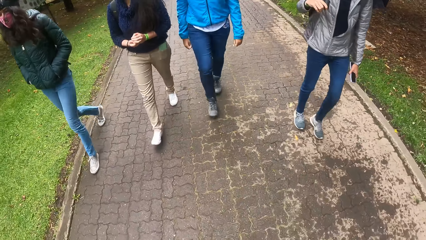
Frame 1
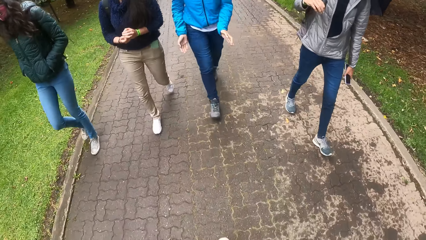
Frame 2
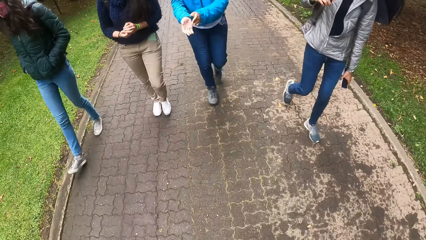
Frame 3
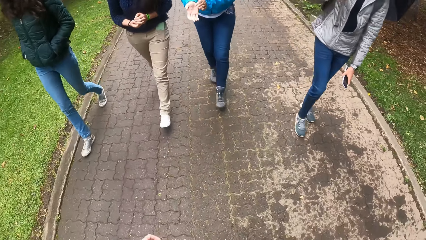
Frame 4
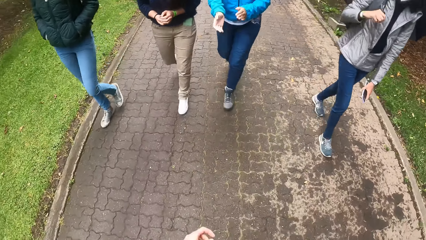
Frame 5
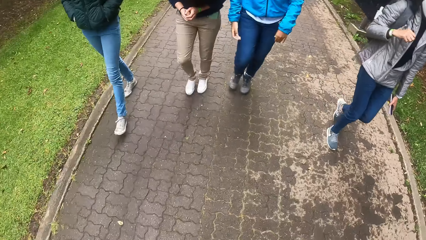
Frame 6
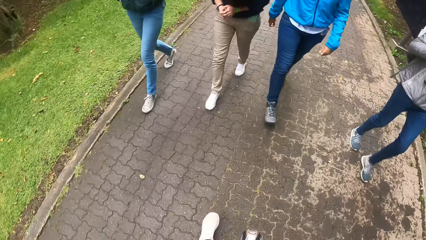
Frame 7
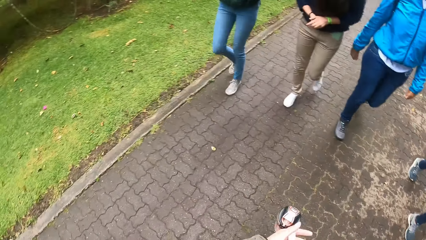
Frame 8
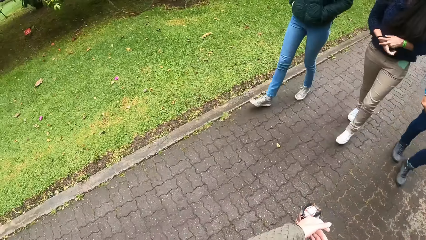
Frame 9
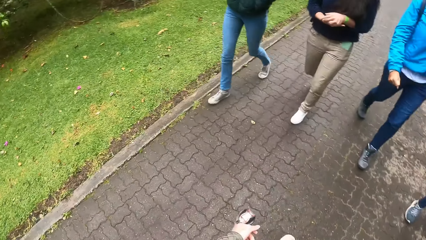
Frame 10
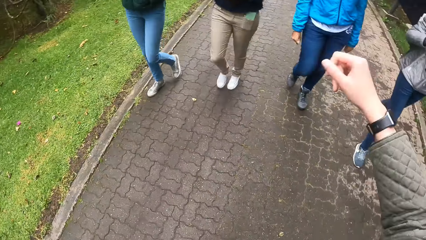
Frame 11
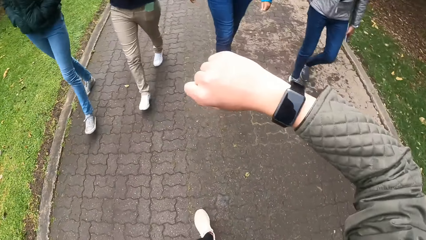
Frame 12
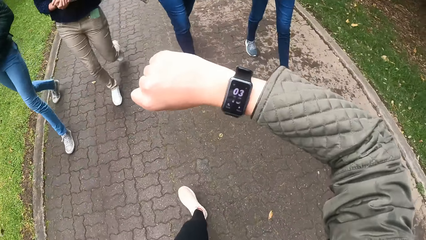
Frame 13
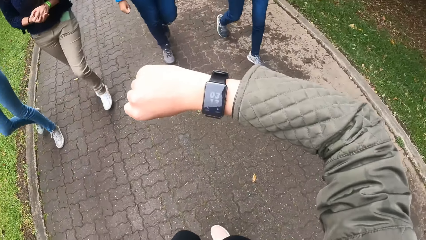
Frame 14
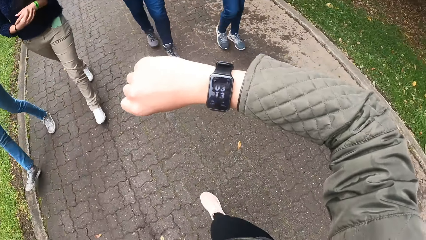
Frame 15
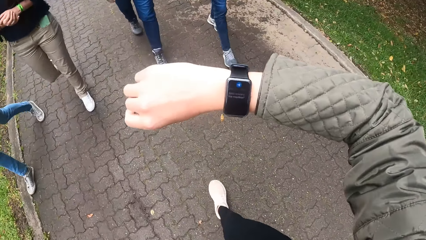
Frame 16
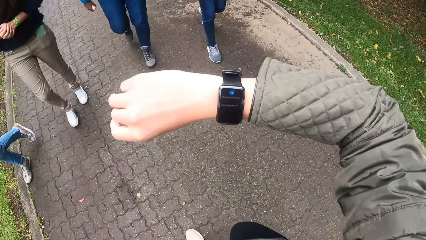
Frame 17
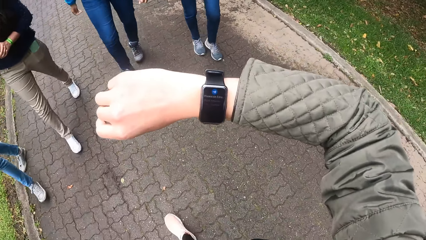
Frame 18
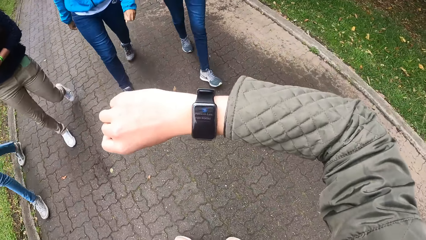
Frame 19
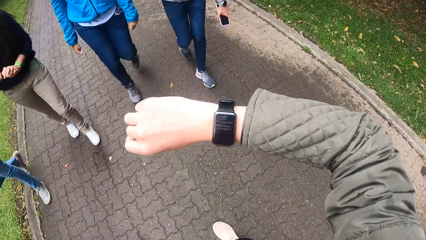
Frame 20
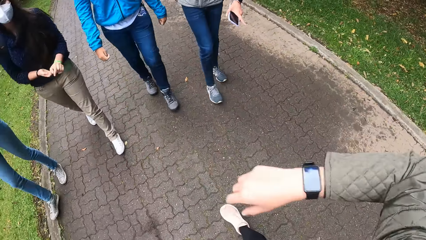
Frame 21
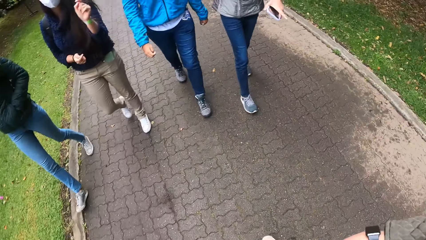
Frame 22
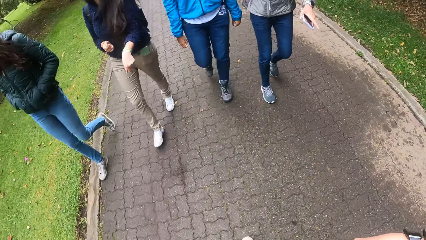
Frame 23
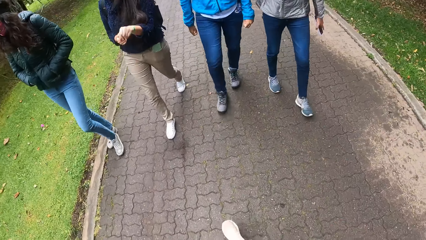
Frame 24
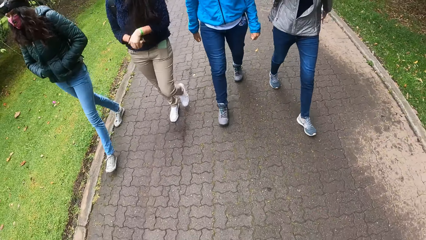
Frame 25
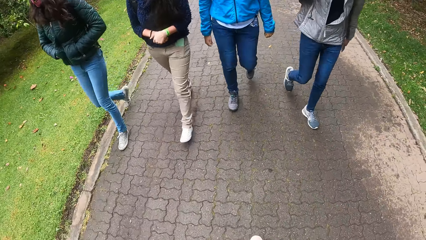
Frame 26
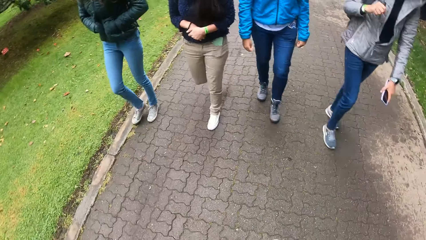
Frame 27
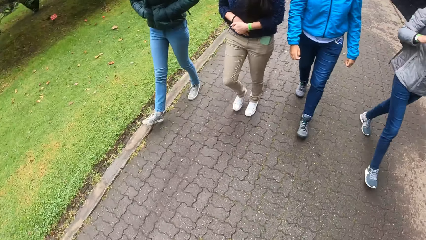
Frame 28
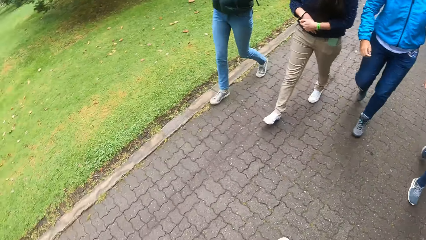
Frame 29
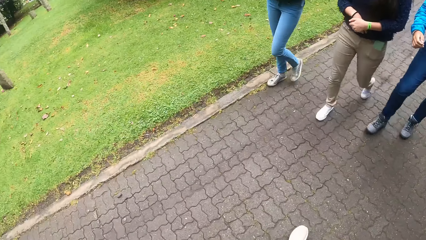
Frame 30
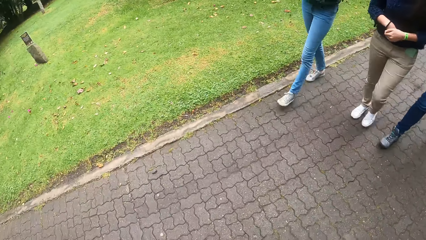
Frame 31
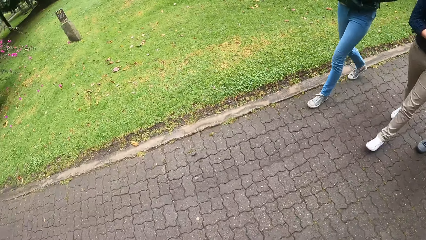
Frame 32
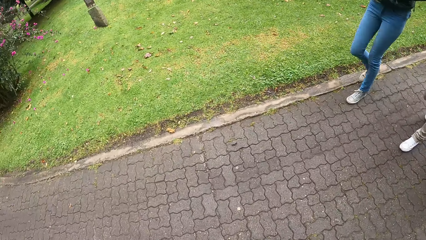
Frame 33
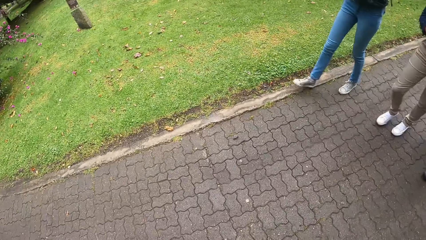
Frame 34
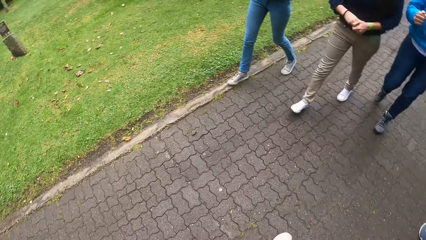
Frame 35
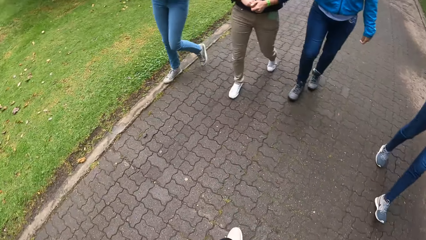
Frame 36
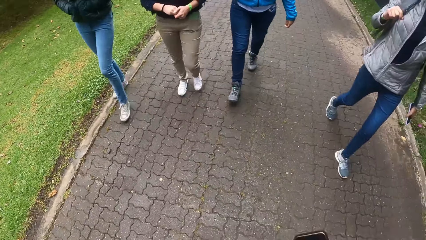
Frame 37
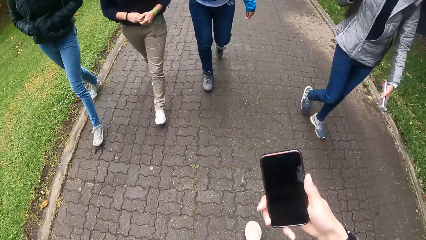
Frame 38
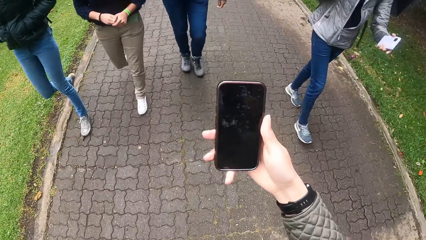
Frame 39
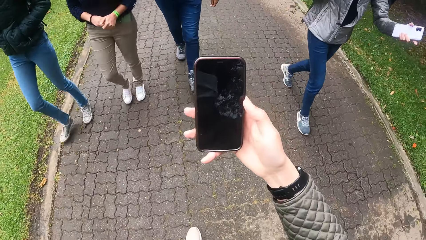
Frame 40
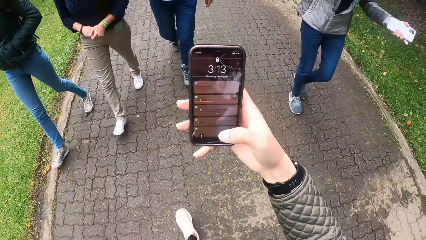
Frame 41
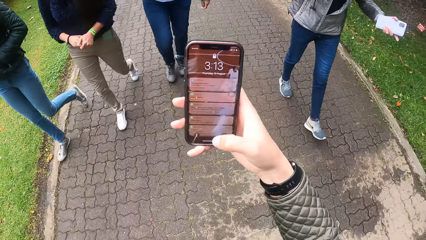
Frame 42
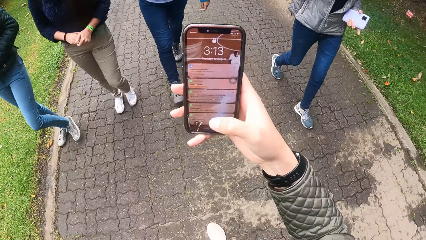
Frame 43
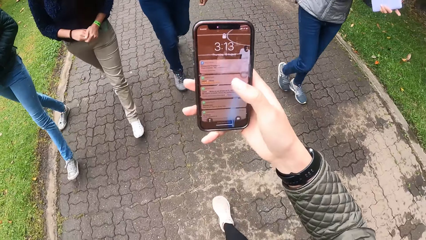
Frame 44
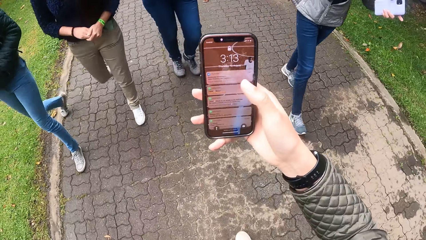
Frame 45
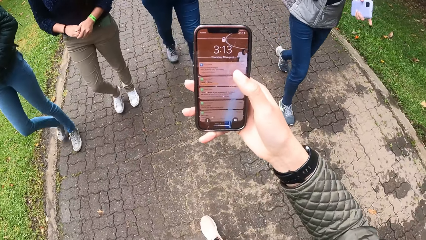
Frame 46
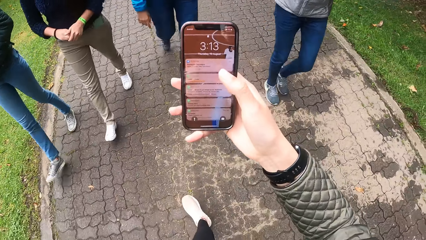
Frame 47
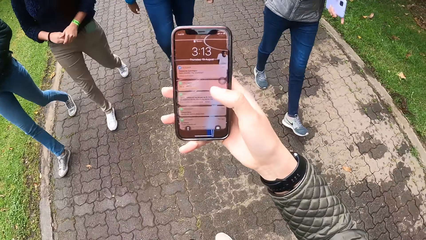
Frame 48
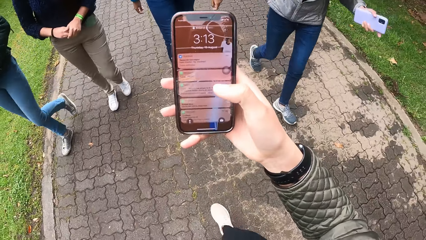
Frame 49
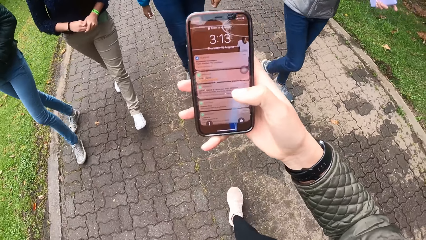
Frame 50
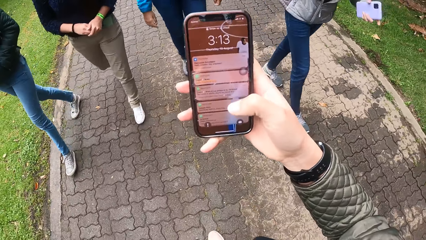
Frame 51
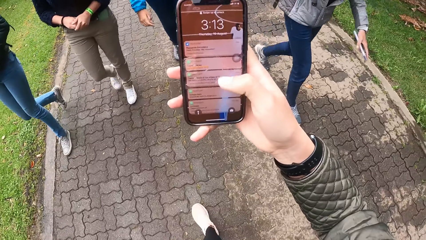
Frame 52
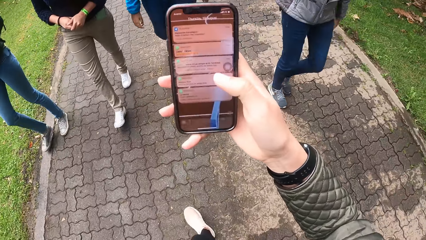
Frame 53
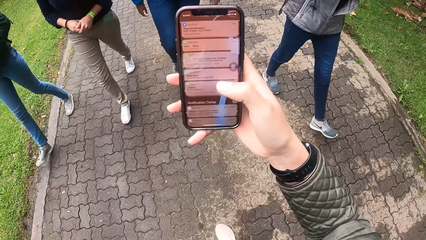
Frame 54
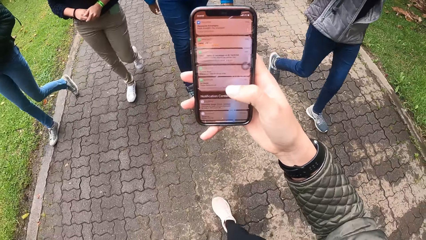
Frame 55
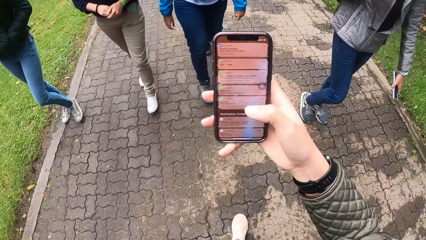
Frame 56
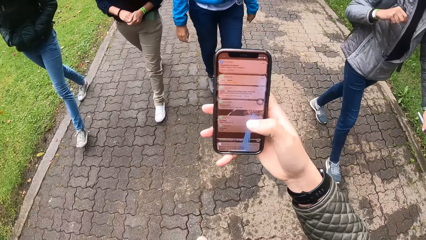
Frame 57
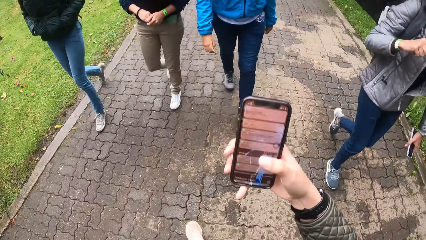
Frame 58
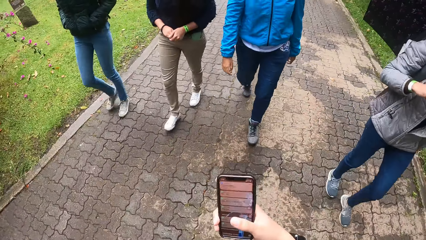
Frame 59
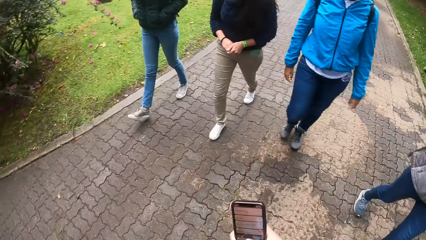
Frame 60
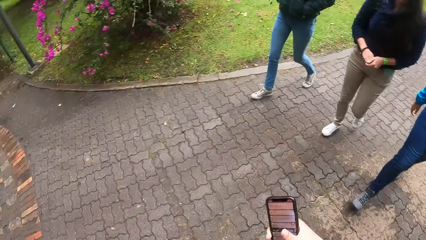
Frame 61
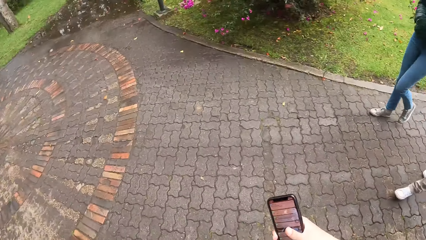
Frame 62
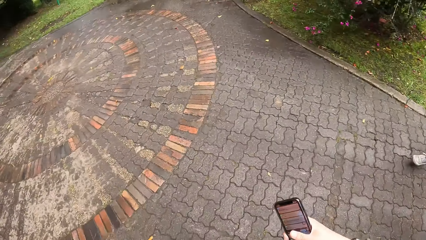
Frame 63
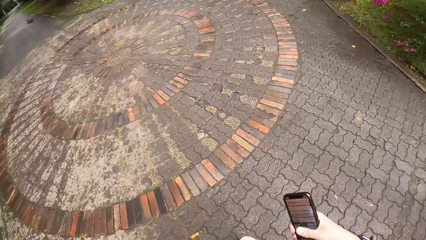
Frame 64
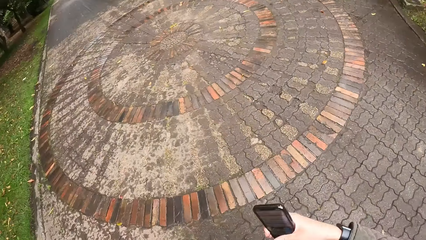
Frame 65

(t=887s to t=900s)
The camera wearer holds the water bottle with her left hand. She checks the time on the wristwatch on her right wrist. She operates a phone with her right hand.

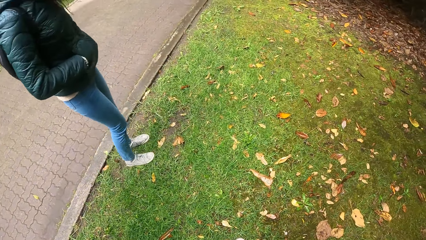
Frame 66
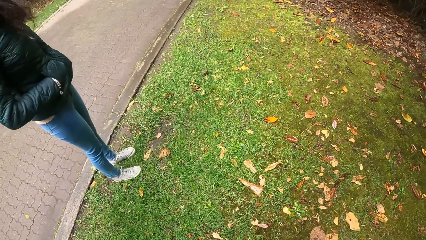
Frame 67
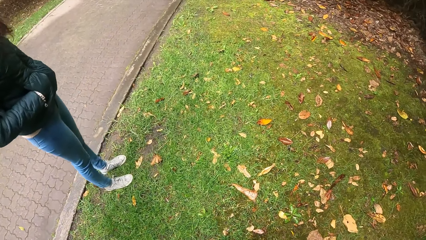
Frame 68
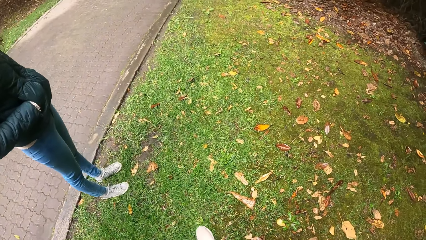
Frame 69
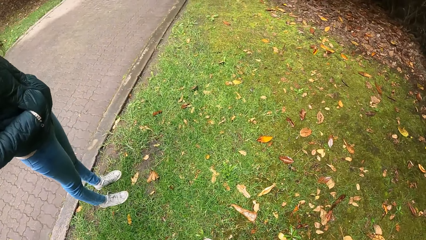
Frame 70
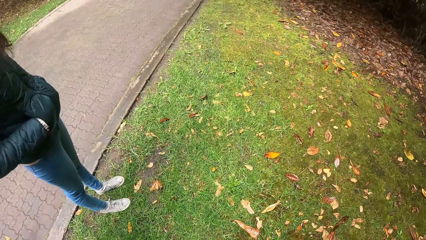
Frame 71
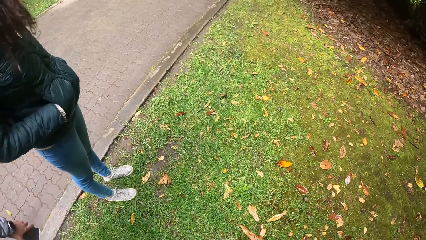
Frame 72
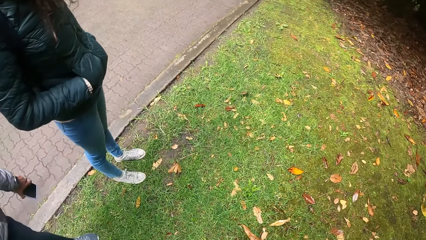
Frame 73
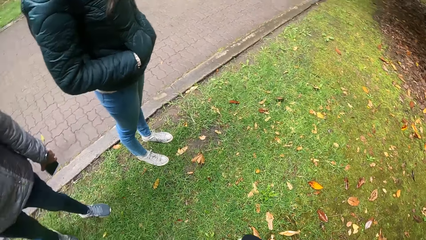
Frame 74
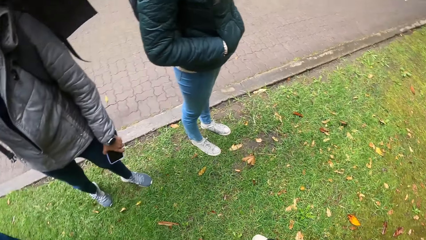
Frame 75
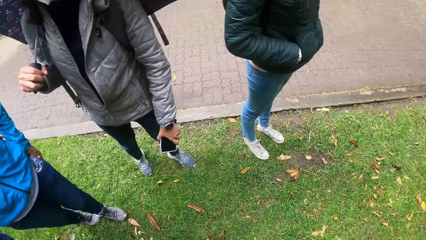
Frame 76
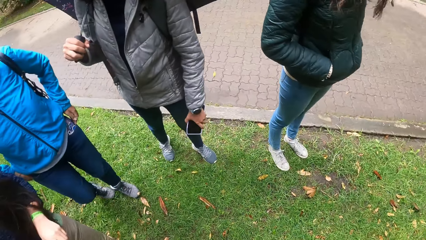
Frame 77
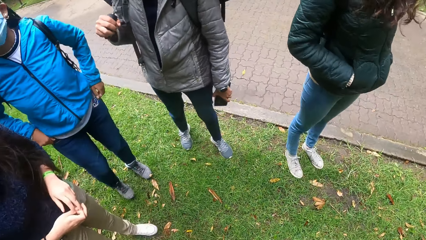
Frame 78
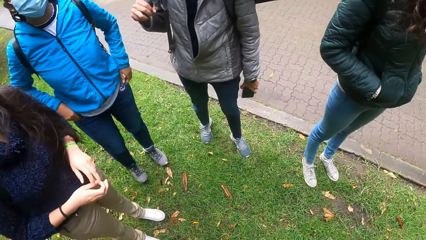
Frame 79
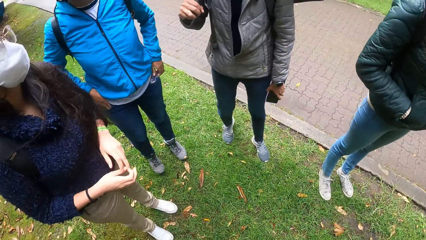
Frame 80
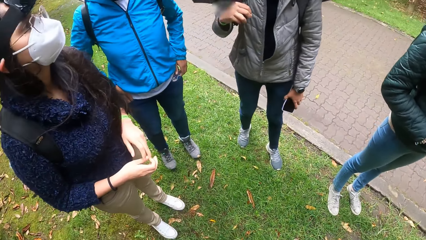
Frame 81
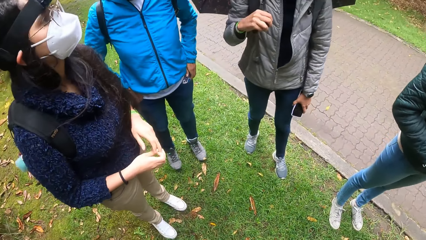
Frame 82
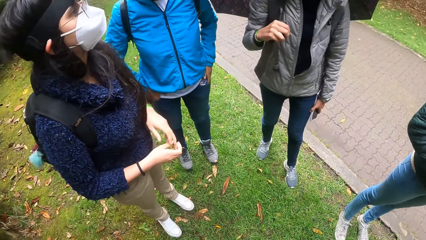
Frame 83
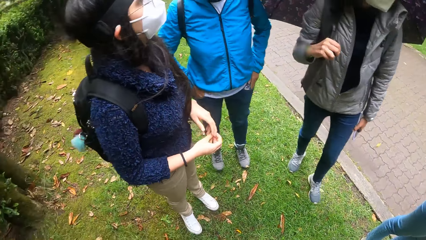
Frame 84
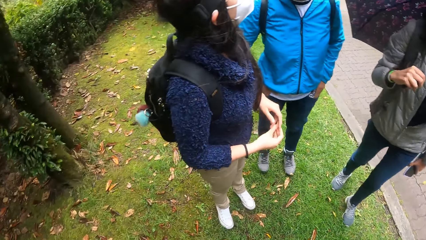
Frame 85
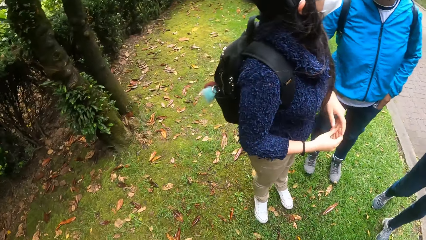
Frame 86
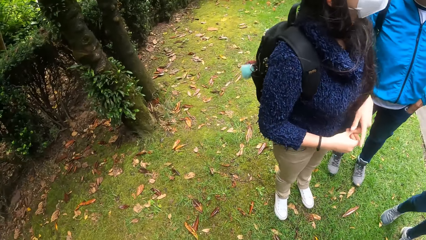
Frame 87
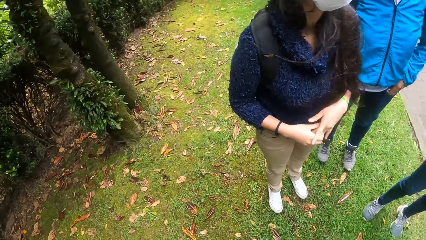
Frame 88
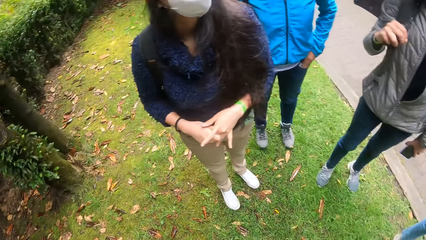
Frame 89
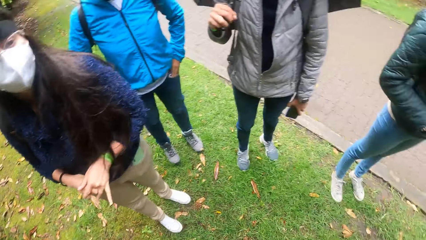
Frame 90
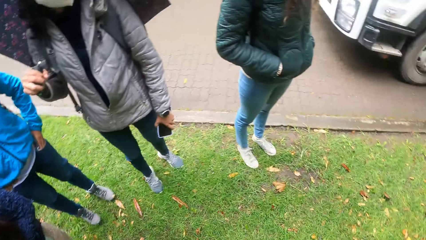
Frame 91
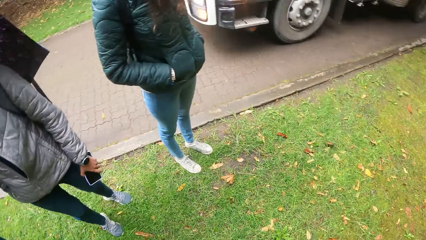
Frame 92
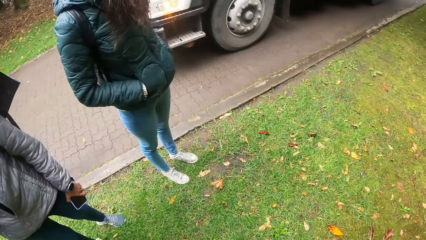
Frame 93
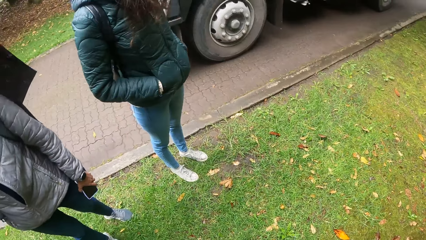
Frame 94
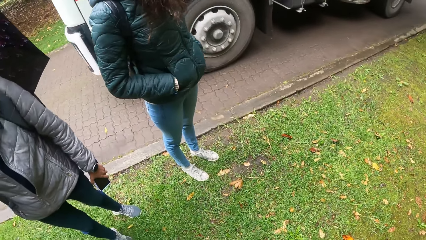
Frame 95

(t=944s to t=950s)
The camera wearer stops beside the road. They look around. A white truck drives past the camera wearer and the group of people.
